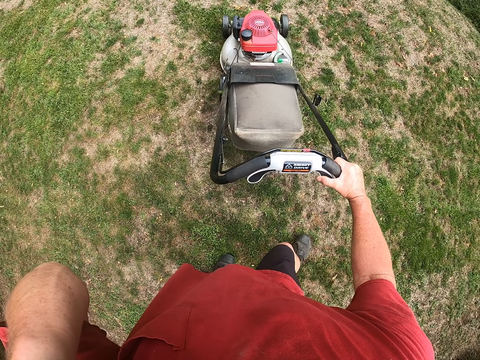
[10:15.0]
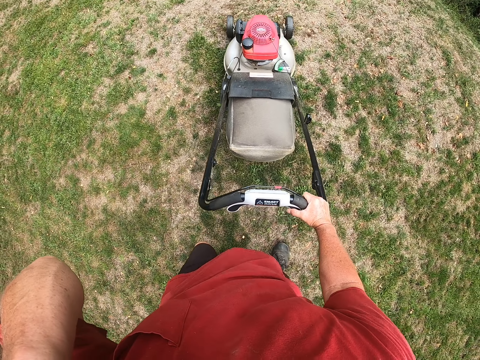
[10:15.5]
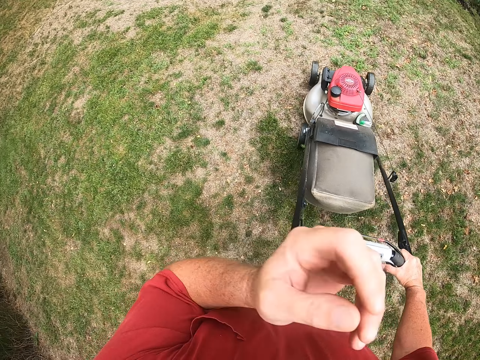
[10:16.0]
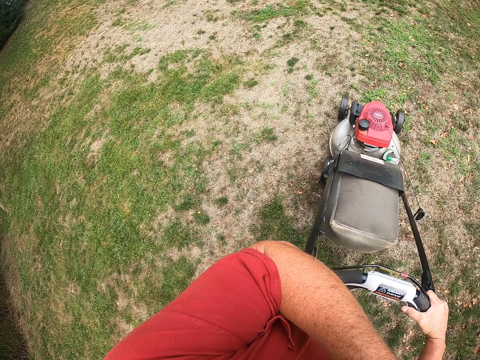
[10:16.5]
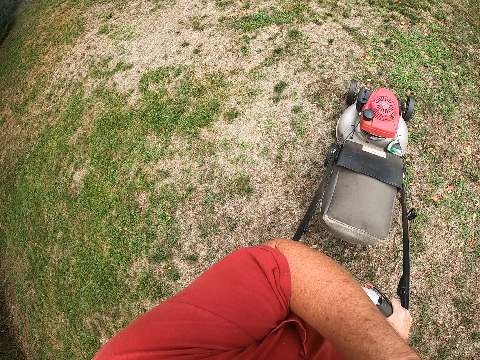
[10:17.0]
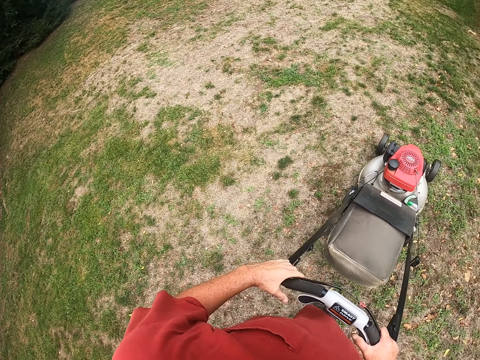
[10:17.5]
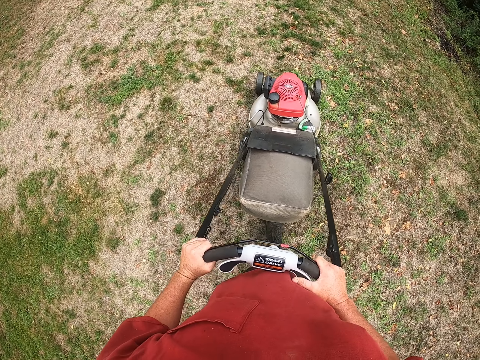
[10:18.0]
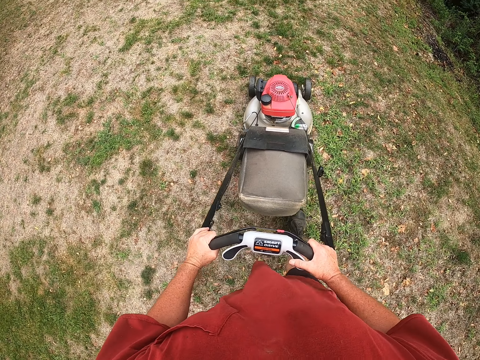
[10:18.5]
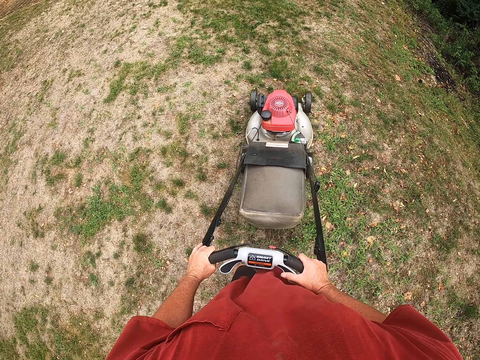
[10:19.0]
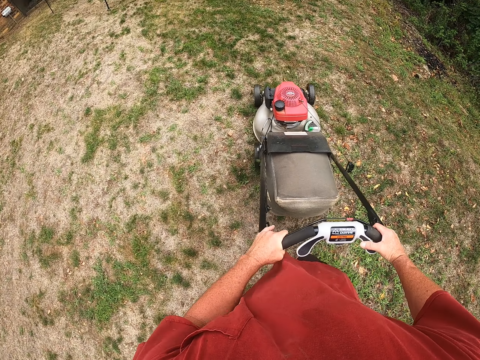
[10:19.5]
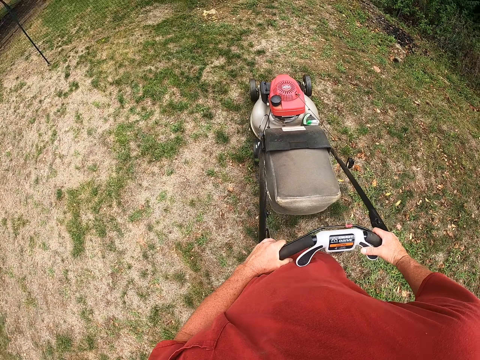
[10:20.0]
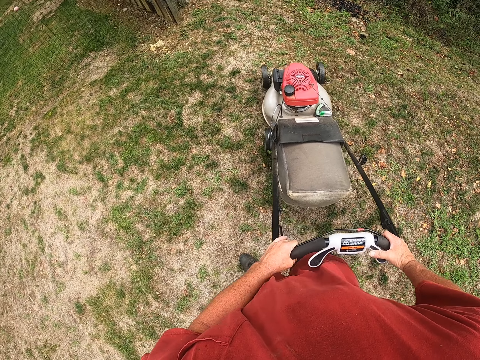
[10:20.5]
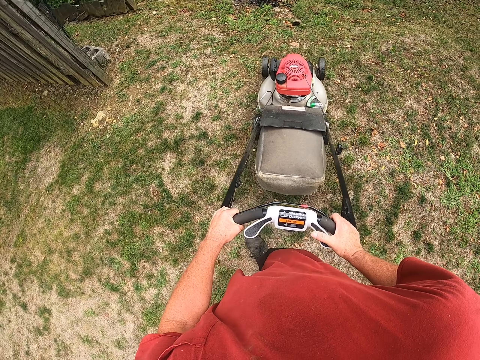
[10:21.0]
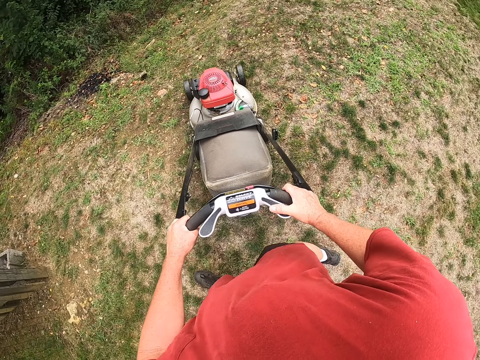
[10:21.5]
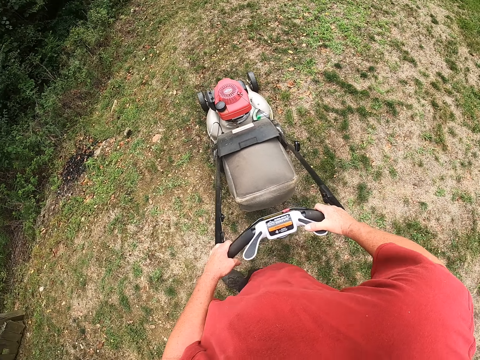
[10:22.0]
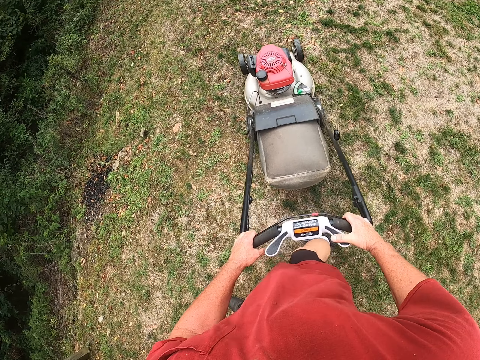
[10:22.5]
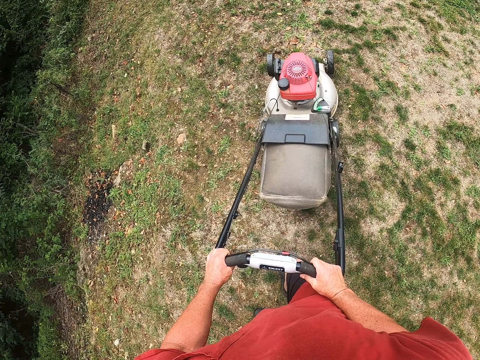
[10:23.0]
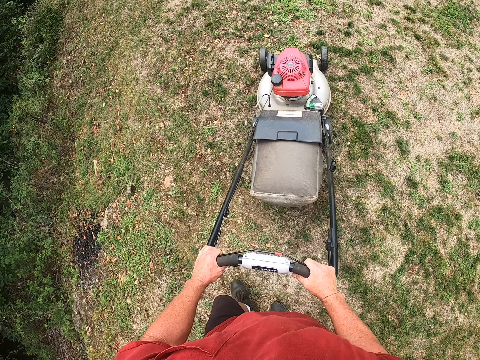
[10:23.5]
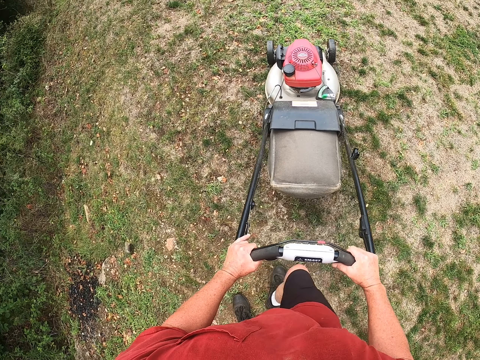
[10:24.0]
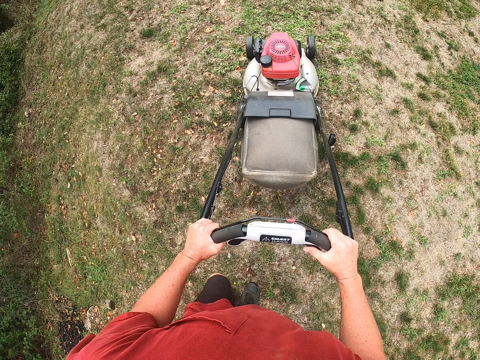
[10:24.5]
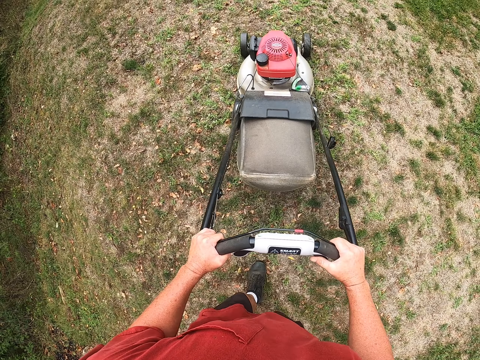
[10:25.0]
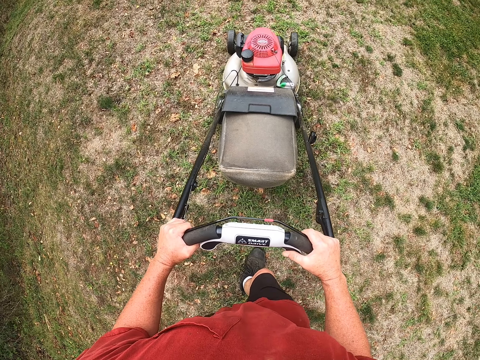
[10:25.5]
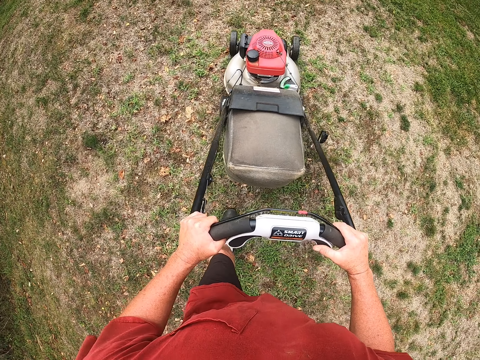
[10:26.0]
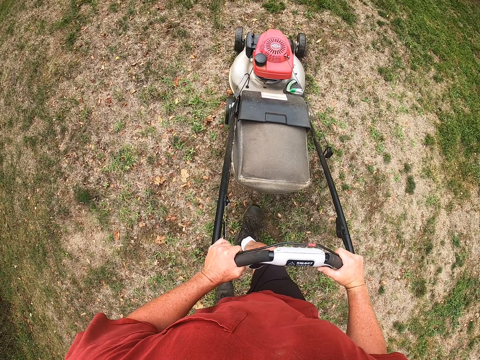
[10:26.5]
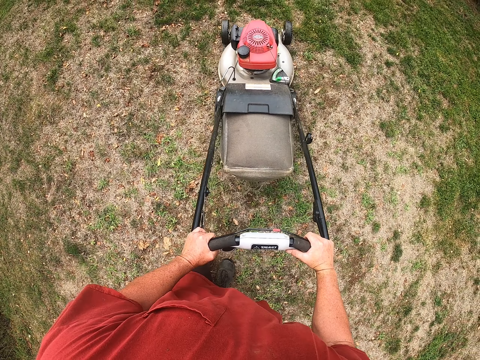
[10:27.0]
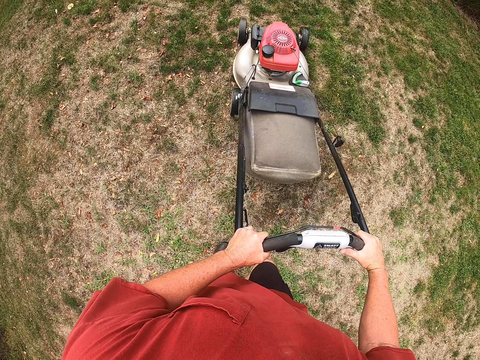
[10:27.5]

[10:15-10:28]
The camera wearer touches his face. He raises his left hand towards something. He cuts the grass with the lawnmower. He withdraws his left hand from something.

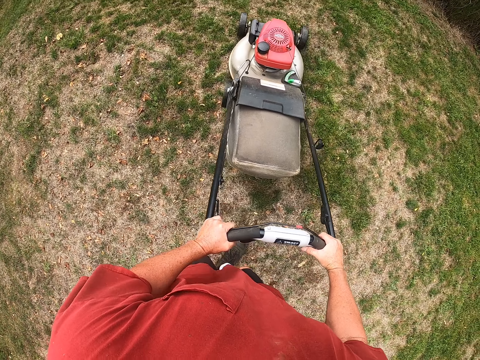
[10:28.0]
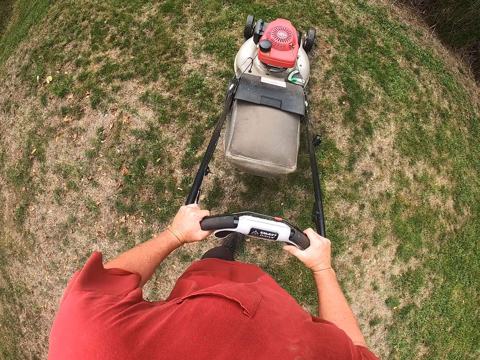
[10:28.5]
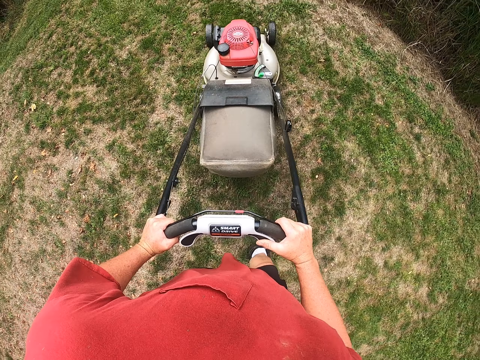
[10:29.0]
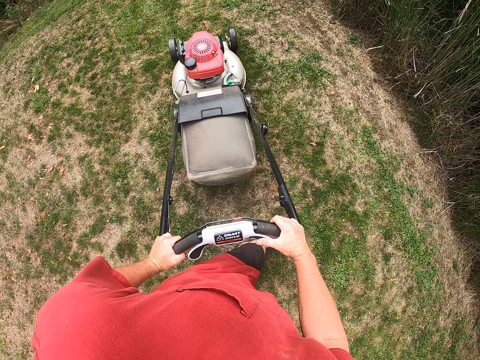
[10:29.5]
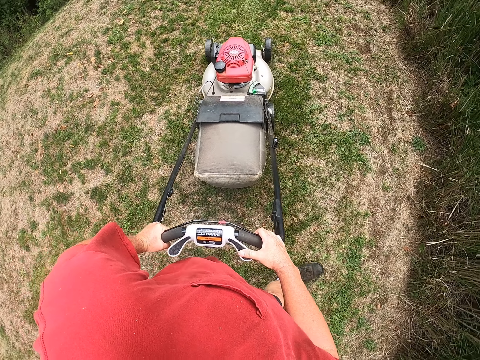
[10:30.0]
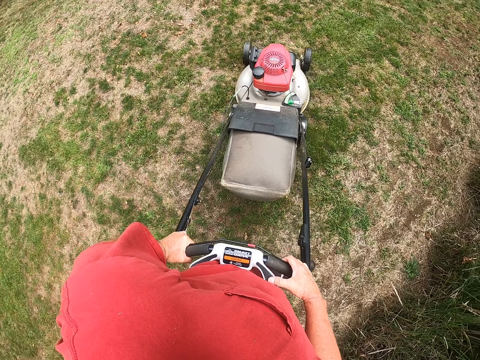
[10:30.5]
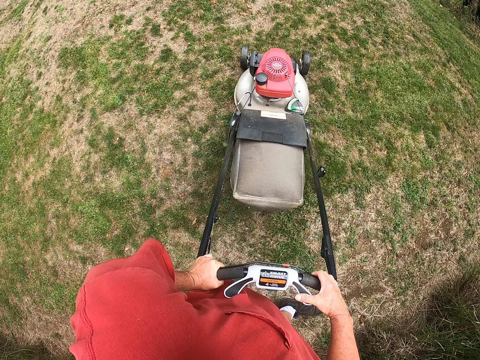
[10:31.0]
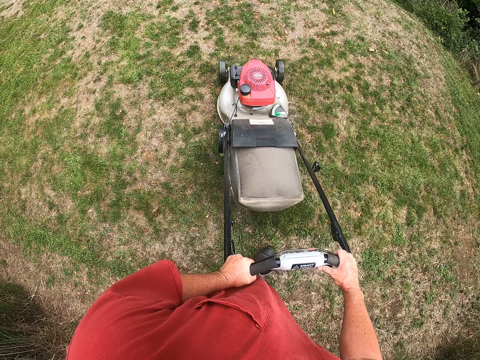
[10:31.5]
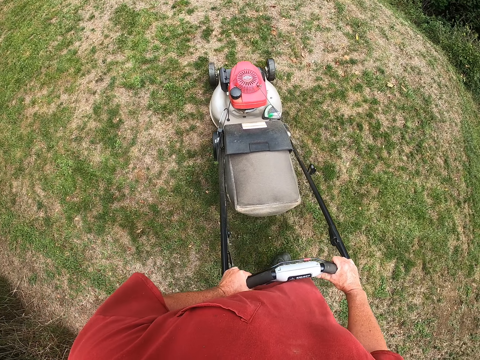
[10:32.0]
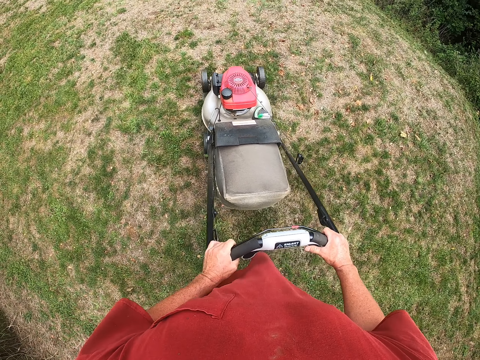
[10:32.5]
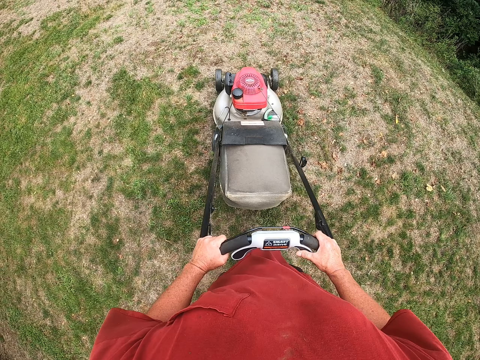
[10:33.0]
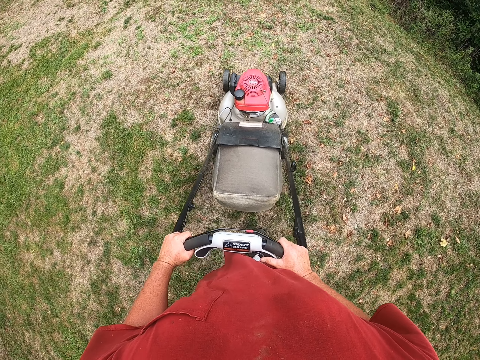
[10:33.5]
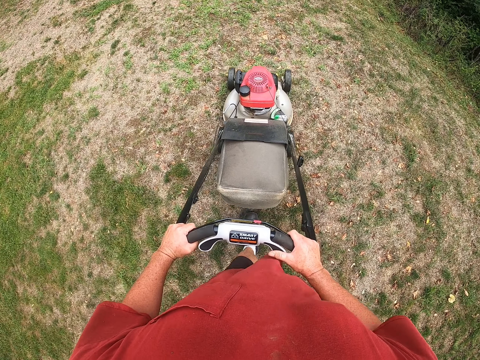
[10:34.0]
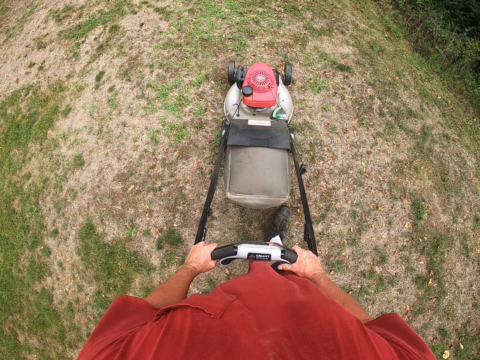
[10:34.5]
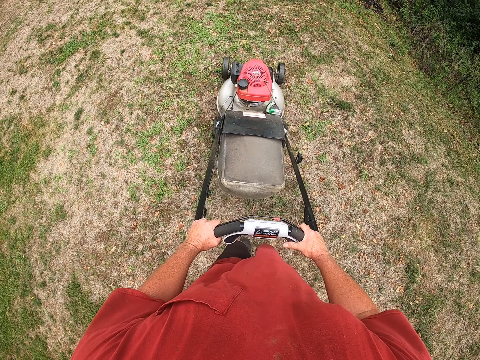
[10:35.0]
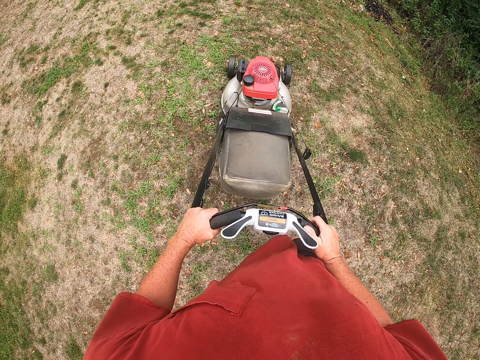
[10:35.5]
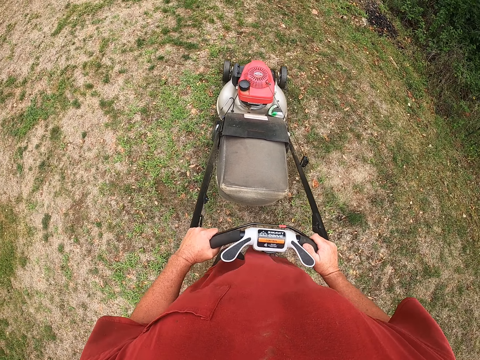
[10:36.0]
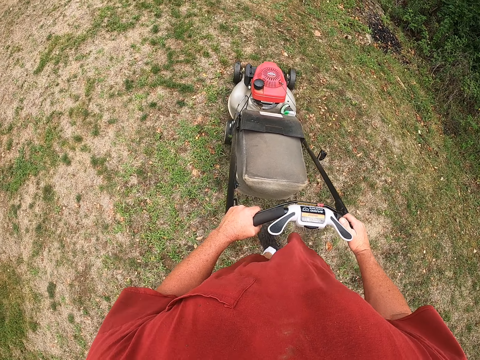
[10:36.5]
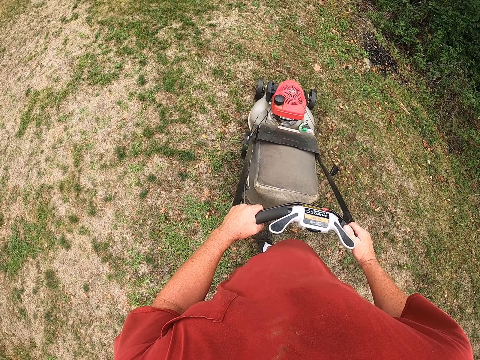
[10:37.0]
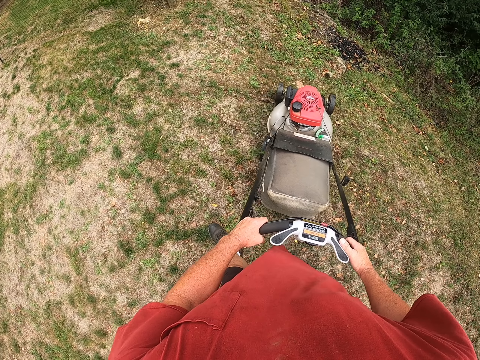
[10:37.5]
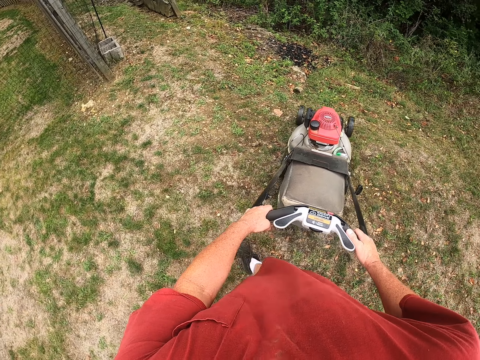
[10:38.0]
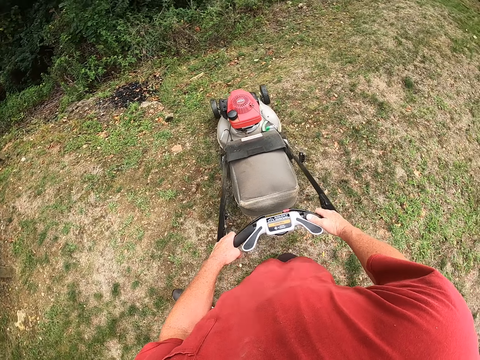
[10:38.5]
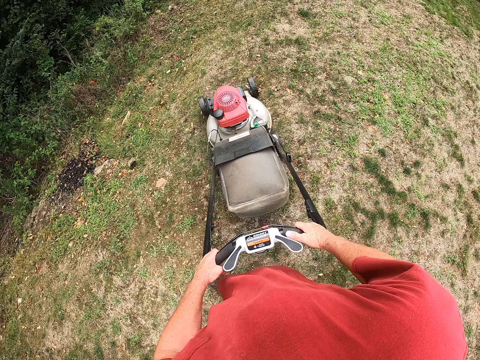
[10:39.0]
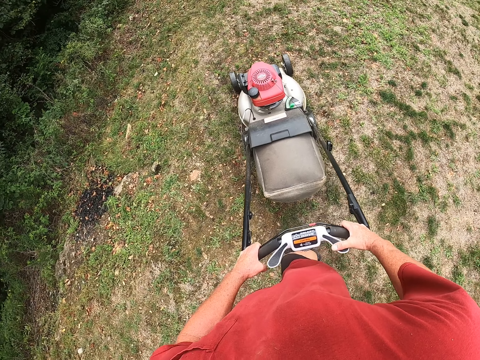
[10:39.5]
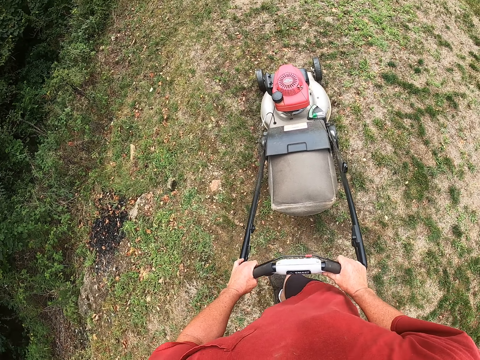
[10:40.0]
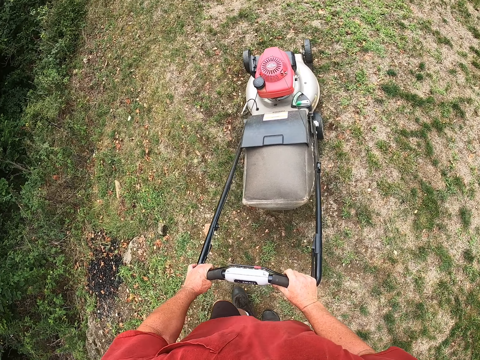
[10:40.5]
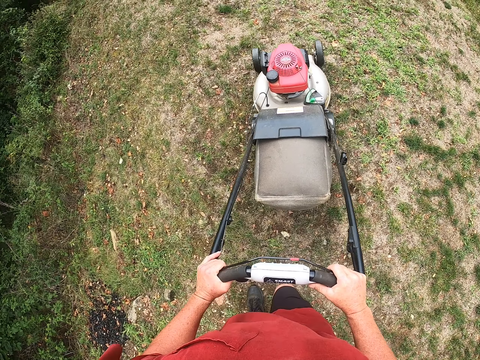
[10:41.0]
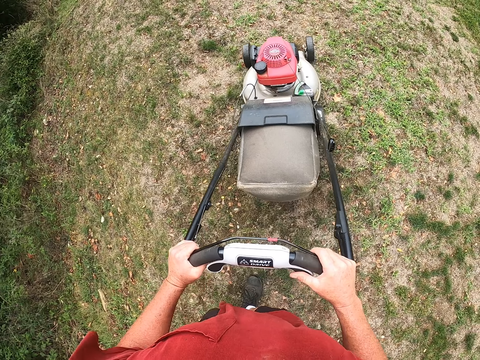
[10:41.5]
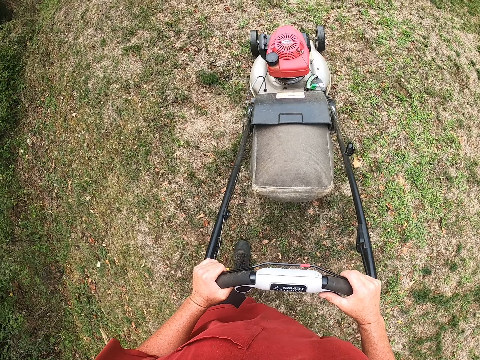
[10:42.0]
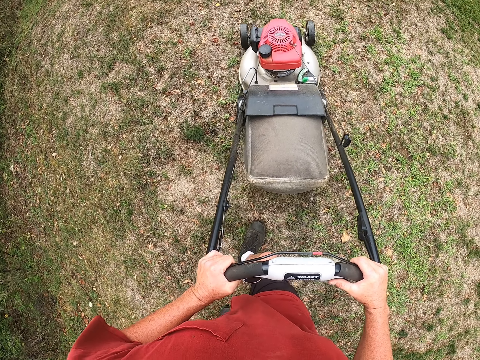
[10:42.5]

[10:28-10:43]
The camera wearer turns the lawnmower around. They turn the lawnmower around again.
